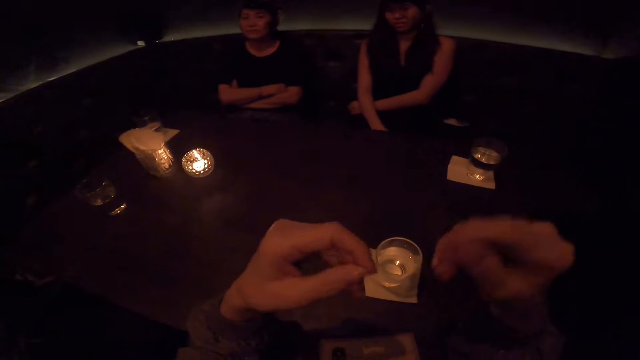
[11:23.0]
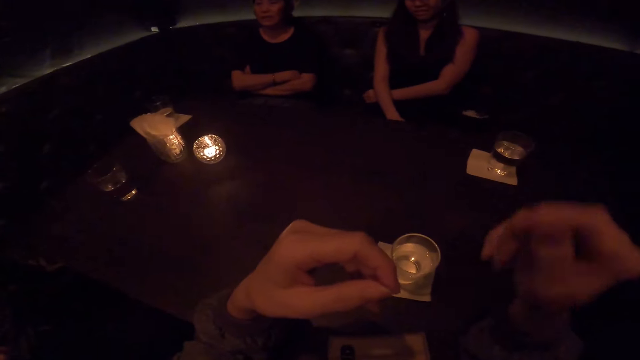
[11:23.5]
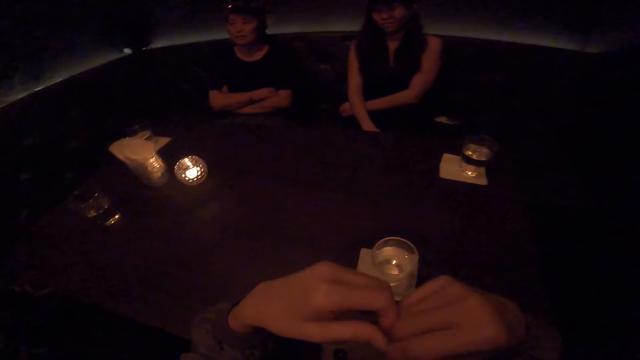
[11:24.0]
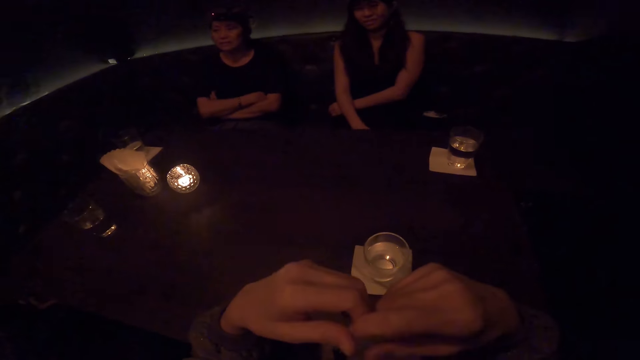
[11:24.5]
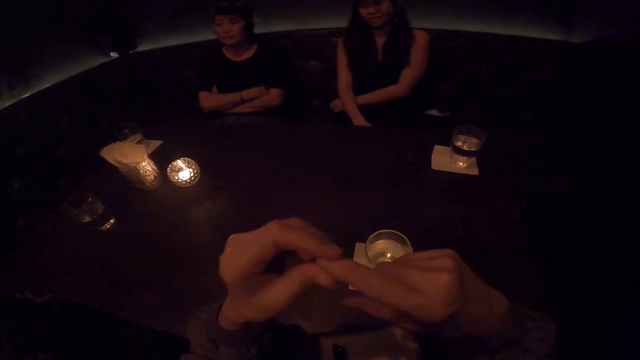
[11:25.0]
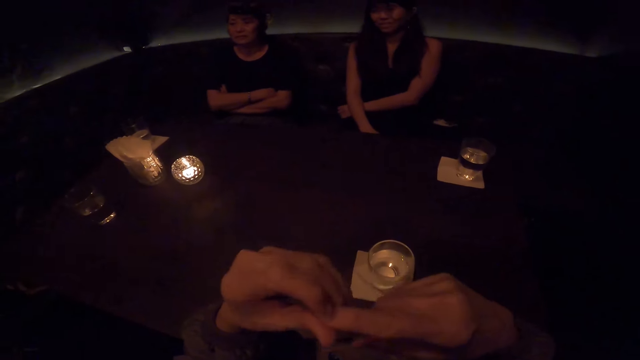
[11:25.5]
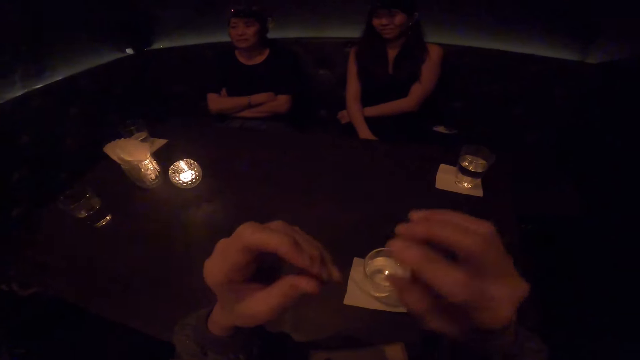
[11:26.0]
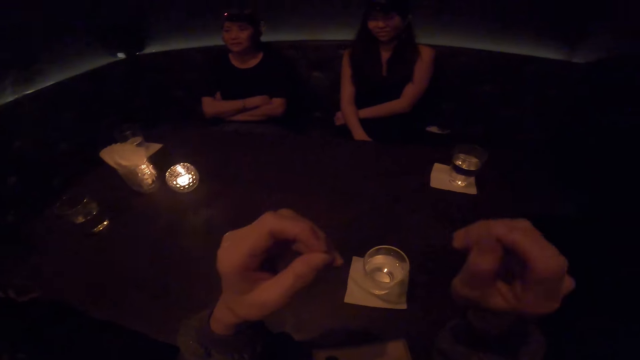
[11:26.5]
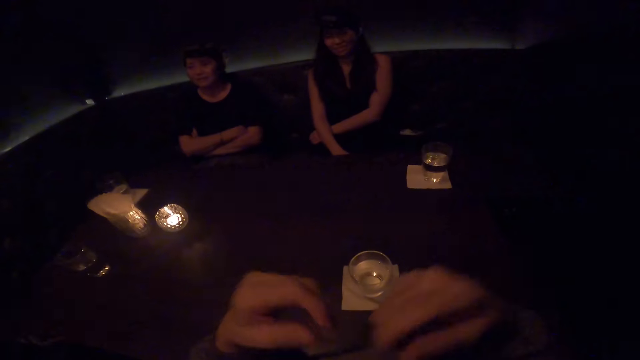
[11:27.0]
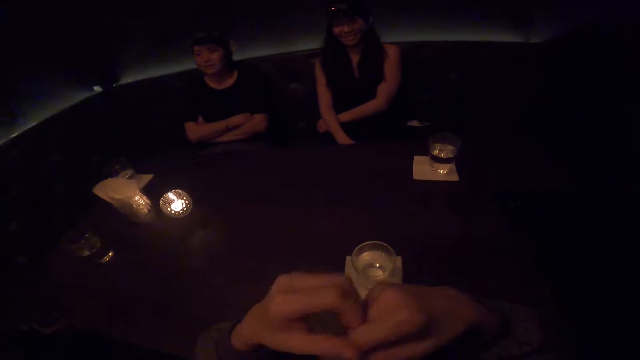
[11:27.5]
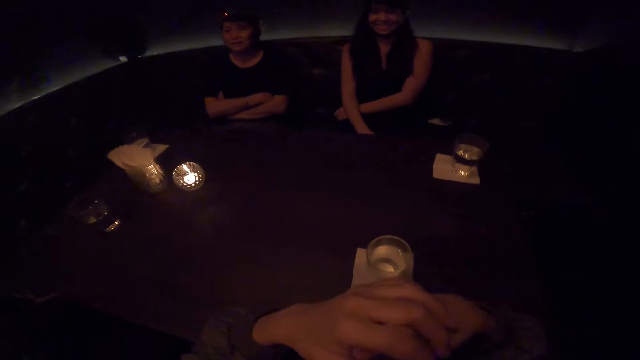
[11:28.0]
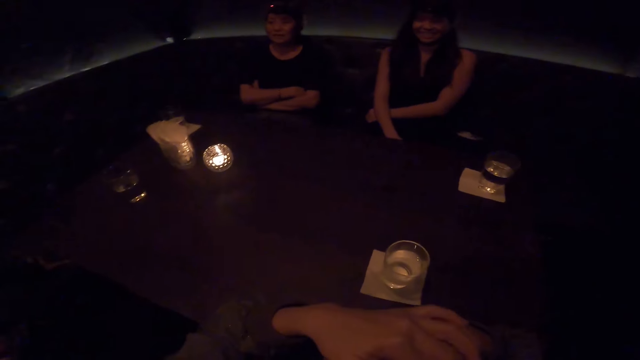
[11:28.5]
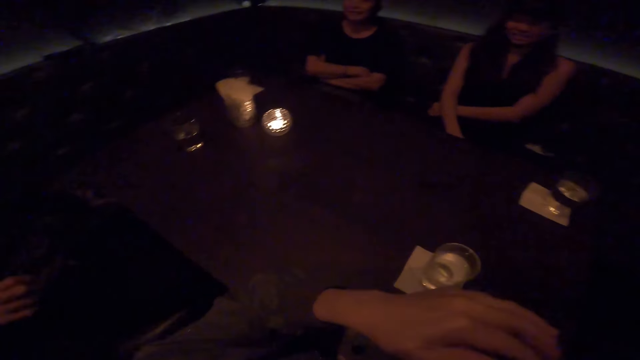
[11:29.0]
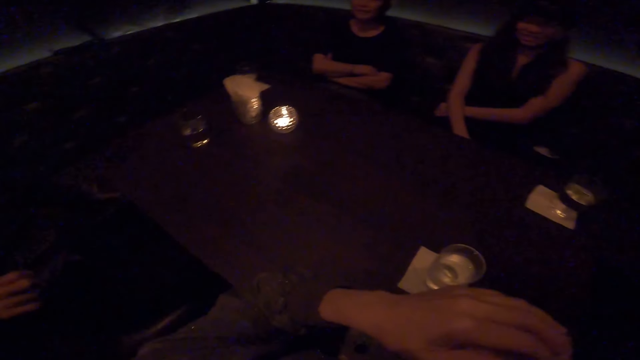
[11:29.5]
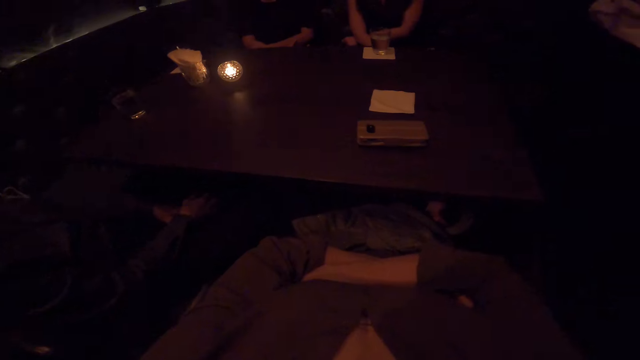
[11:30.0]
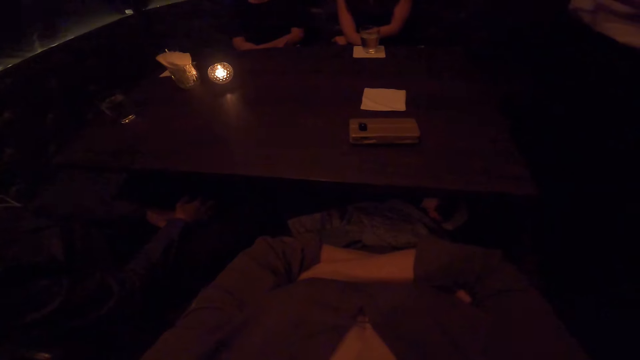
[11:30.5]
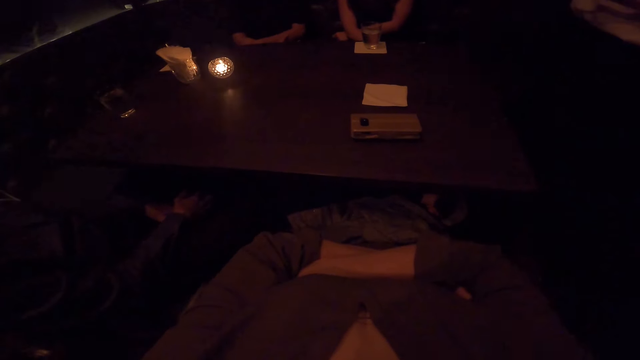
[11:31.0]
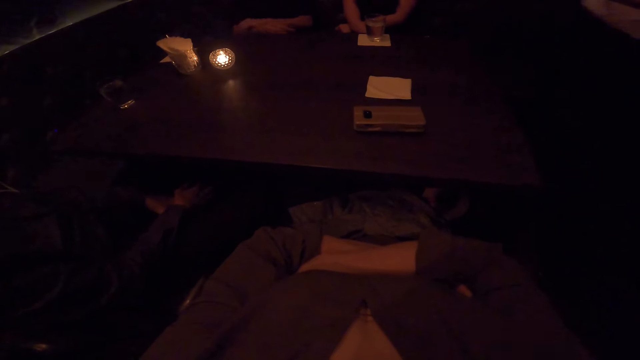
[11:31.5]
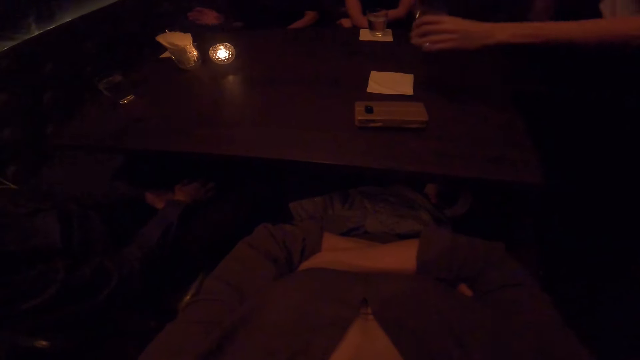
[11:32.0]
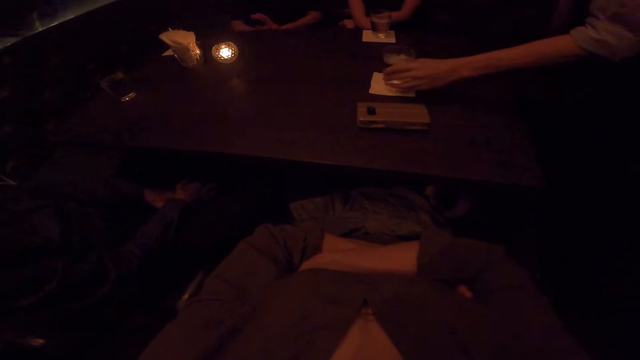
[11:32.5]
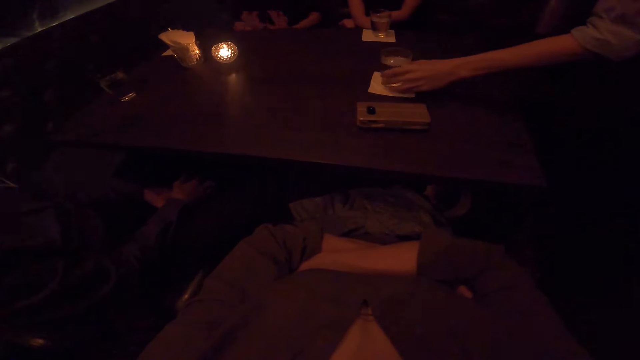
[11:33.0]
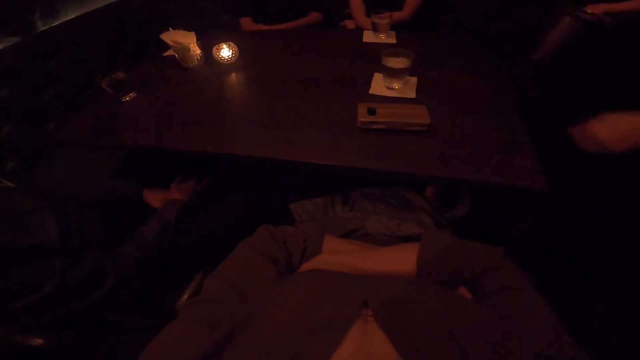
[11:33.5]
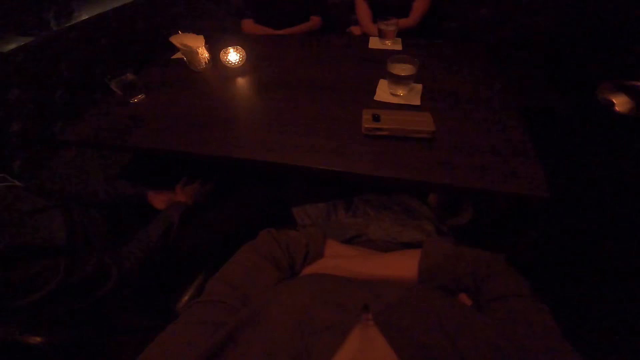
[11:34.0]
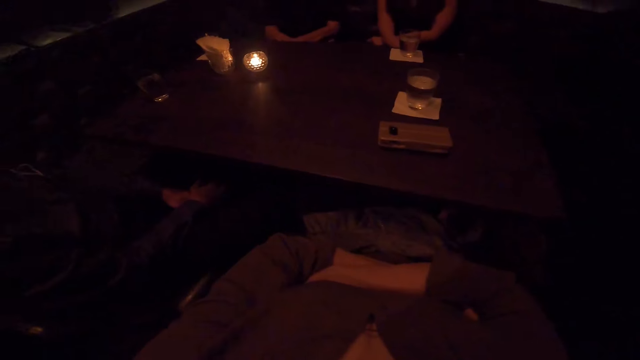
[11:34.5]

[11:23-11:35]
The camera wearer moves his hands. He holds his hands together. He folds his arms. A waiter moves her hands. She drops a cup of water on the table with her right hand.

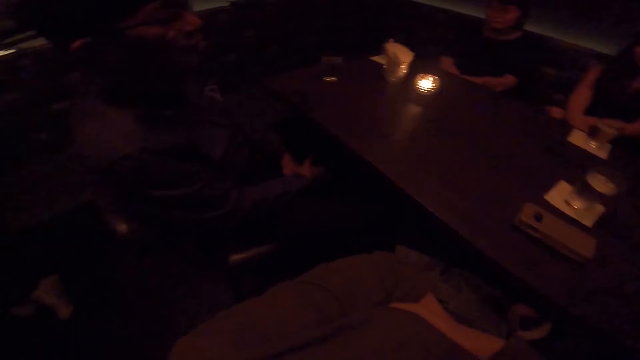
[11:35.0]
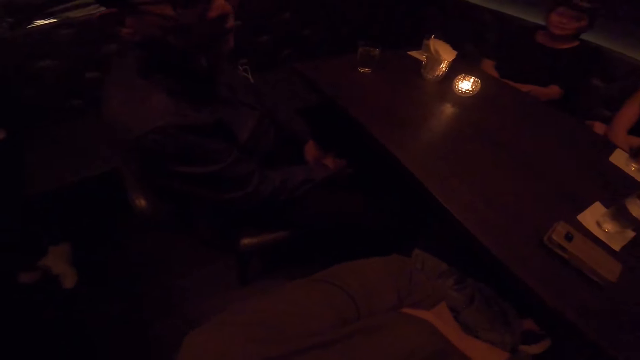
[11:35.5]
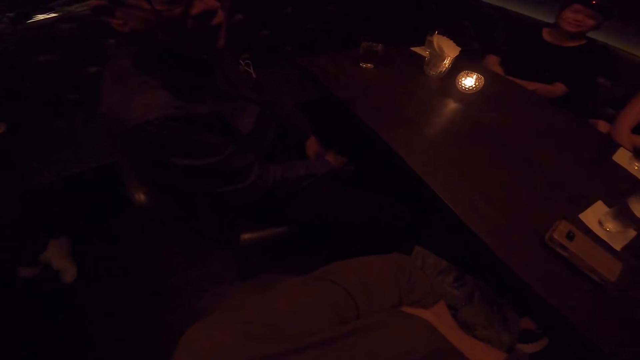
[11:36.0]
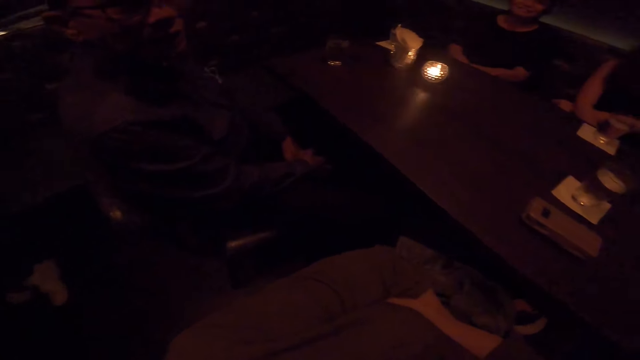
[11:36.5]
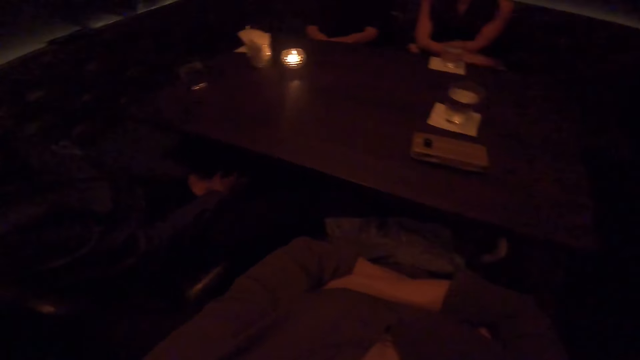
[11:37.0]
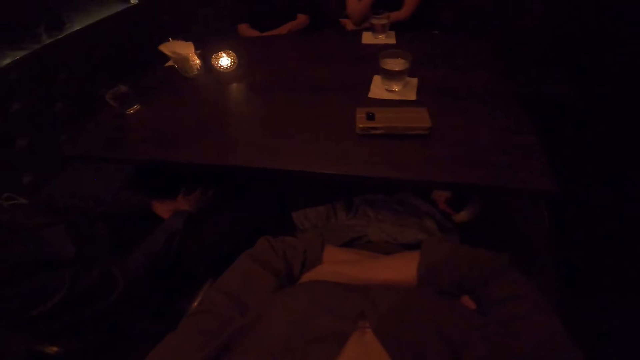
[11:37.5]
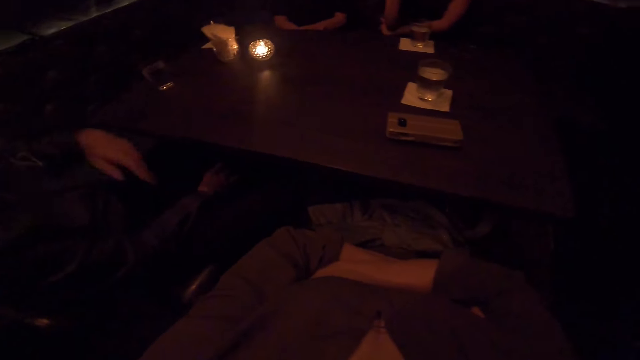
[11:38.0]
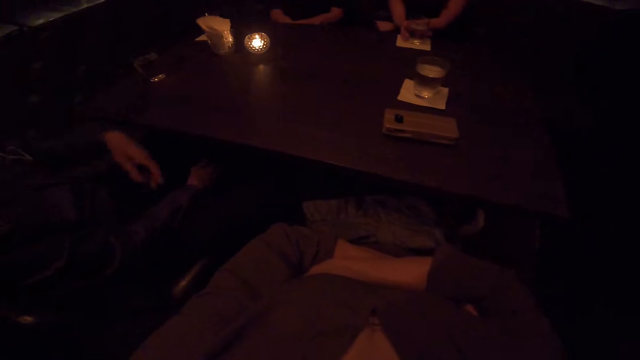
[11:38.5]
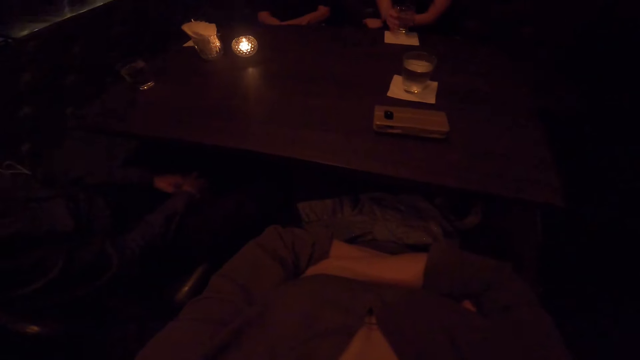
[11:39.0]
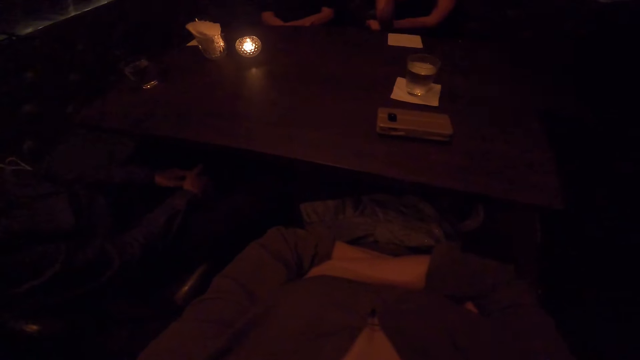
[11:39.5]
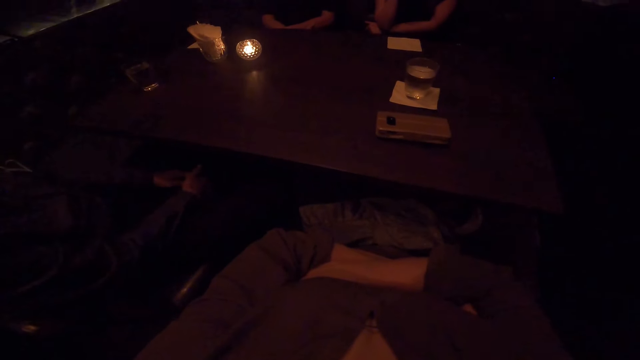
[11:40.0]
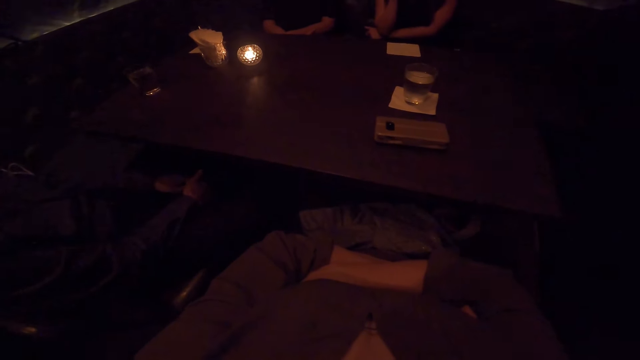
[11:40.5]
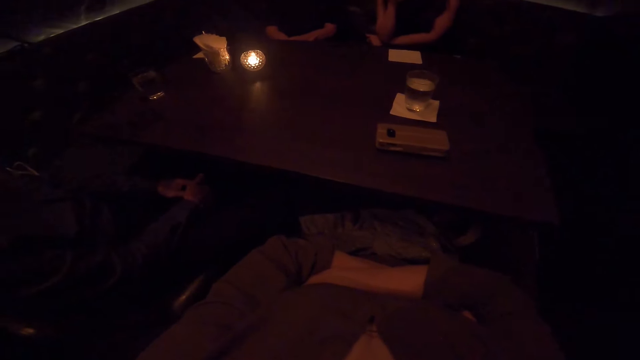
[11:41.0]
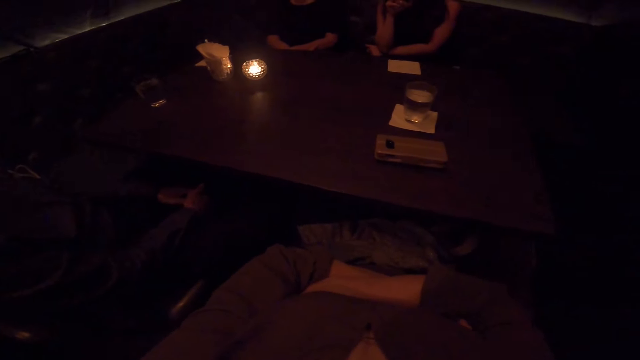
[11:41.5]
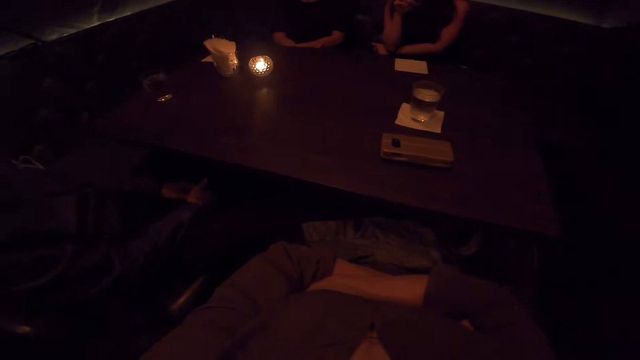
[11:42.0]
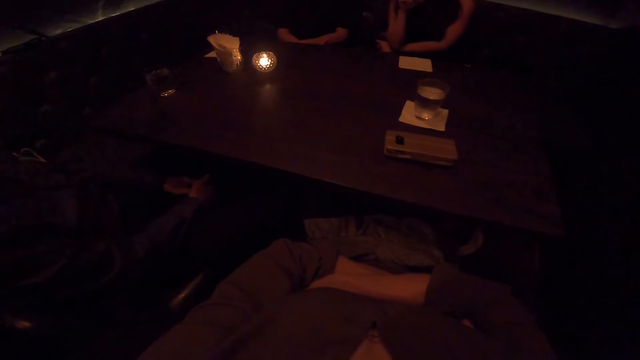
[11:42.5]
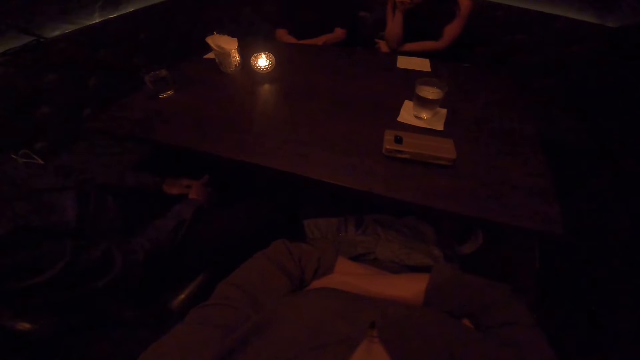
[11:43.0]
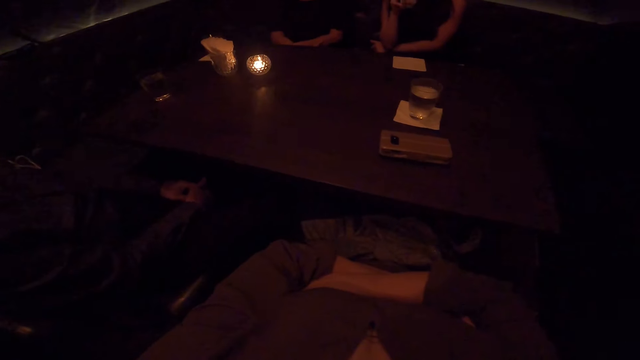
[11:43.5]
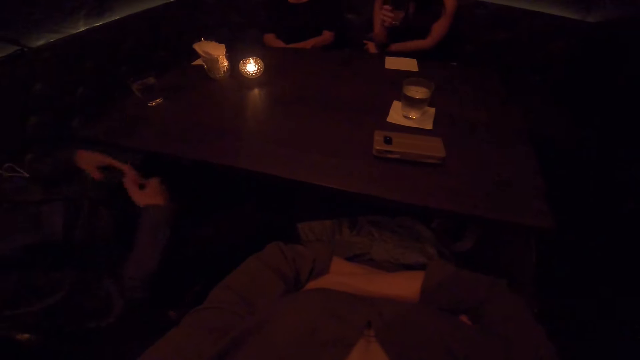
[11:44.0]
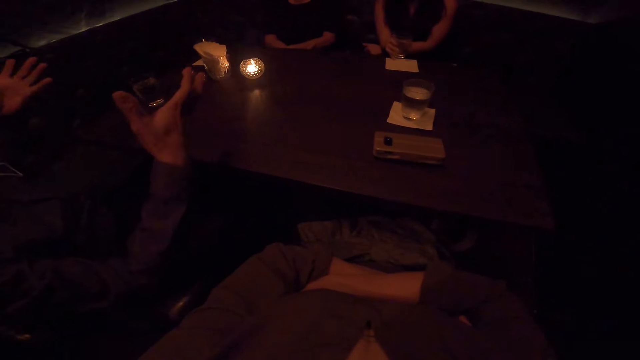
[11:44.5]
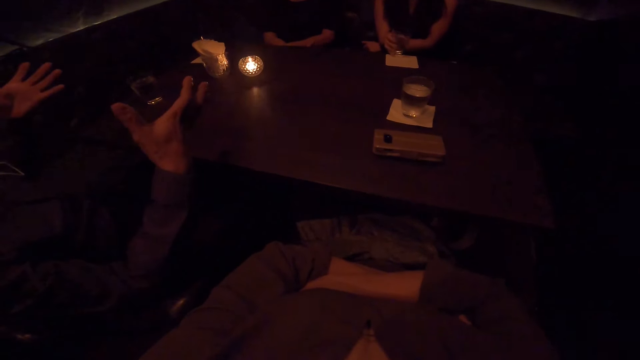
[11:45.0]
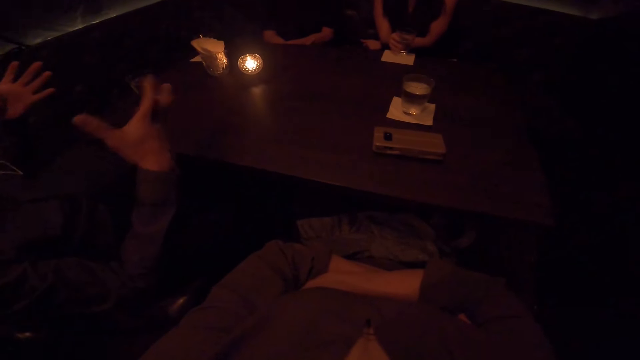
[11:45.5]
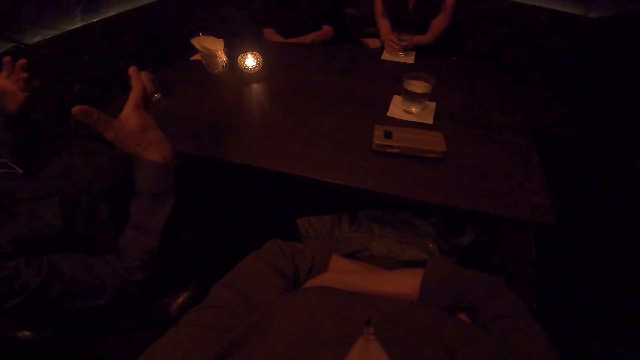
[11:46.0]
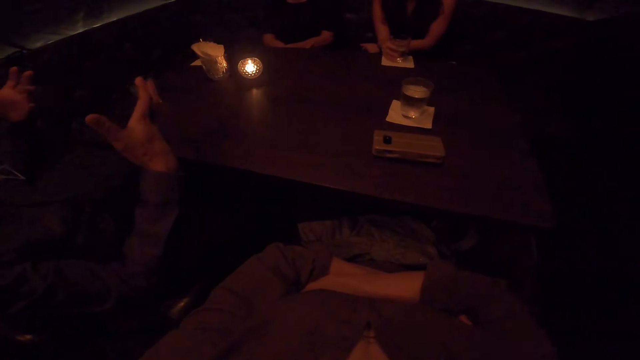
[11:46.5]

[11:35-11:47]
The camera wearer looks at a person. The person looks at the camera wearer. A woman raises her hand to her chin. The camera wearer looks at another person and the woman. The first person waves his hand. The woman picks up a cup or glass of water on the table with her right hand. She raises the glass of water up. She drinks water with the cup with her right hand. The first person holds his hands together. He raises his hands up. The woman drops the cup of water on the table with her right hand.
